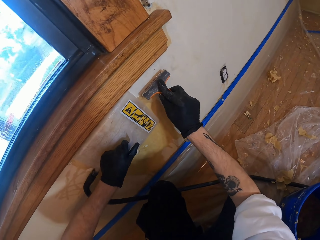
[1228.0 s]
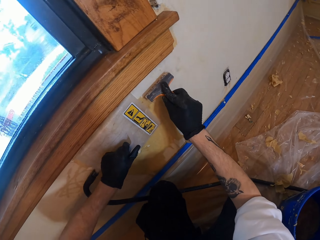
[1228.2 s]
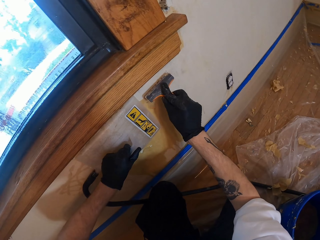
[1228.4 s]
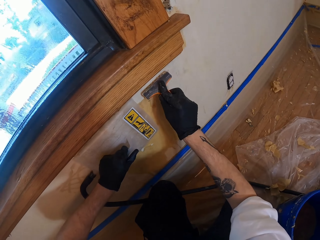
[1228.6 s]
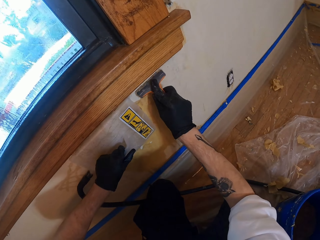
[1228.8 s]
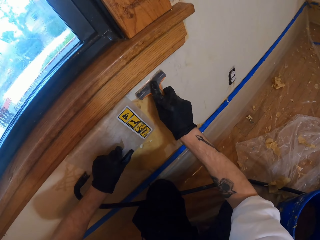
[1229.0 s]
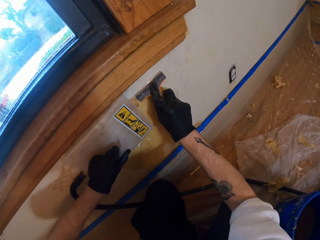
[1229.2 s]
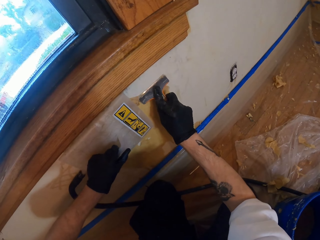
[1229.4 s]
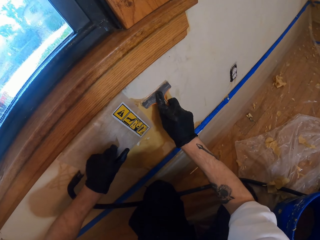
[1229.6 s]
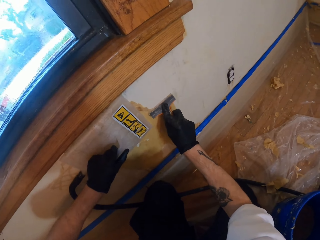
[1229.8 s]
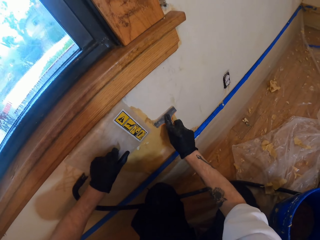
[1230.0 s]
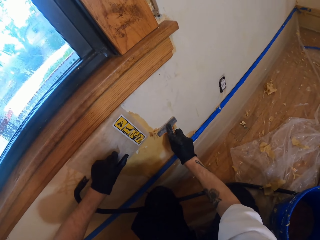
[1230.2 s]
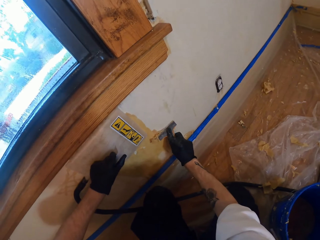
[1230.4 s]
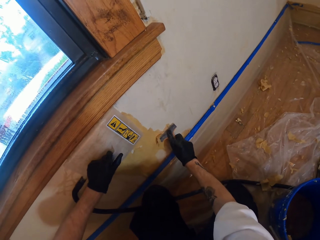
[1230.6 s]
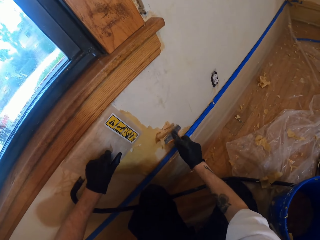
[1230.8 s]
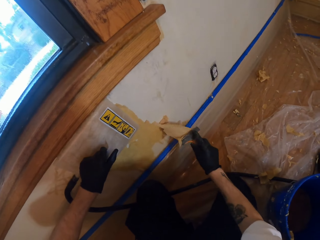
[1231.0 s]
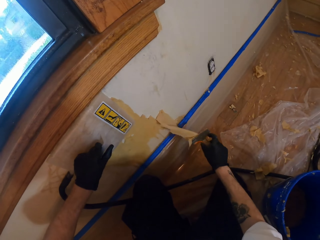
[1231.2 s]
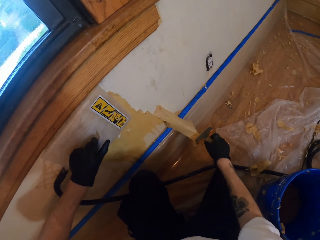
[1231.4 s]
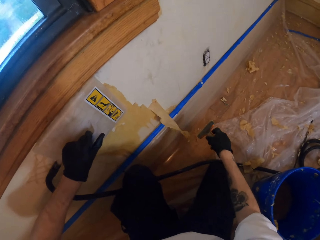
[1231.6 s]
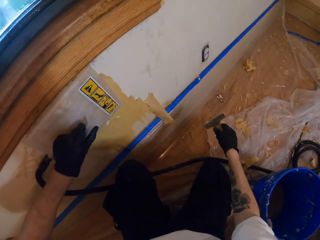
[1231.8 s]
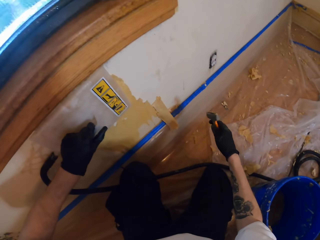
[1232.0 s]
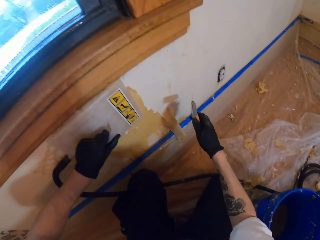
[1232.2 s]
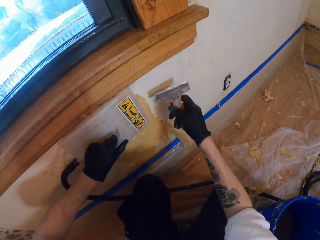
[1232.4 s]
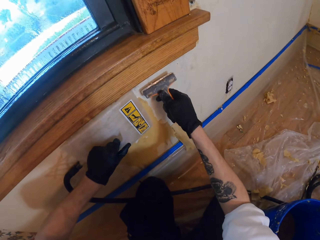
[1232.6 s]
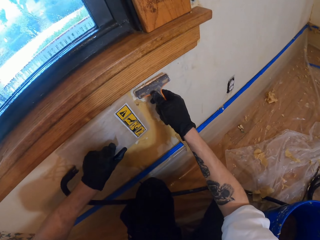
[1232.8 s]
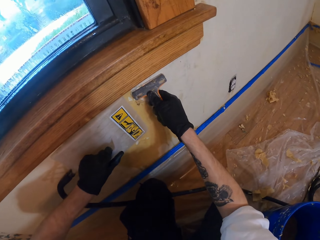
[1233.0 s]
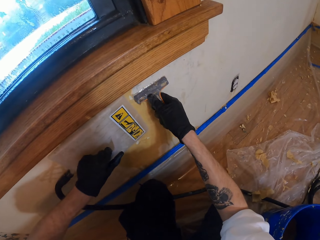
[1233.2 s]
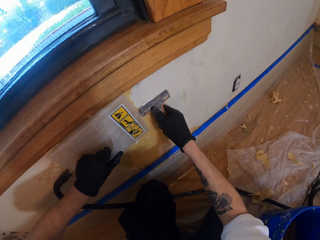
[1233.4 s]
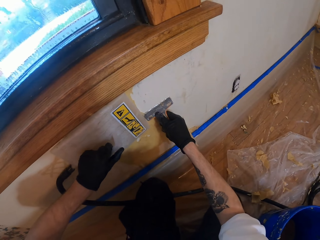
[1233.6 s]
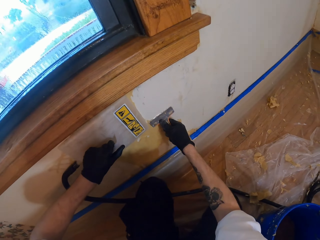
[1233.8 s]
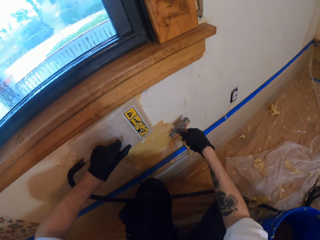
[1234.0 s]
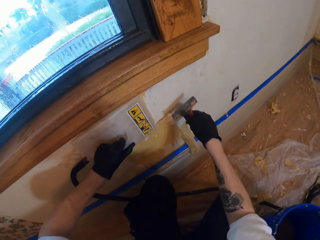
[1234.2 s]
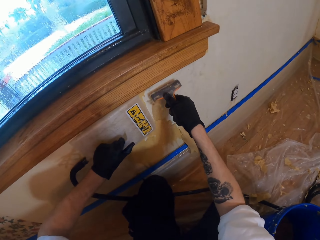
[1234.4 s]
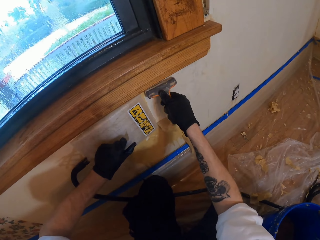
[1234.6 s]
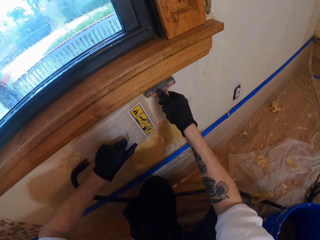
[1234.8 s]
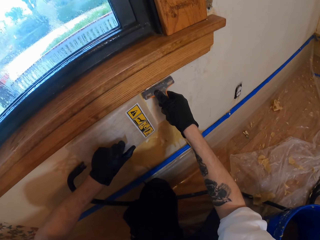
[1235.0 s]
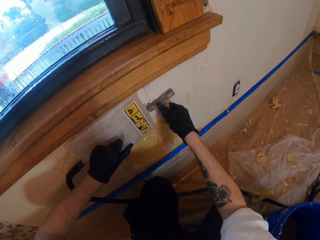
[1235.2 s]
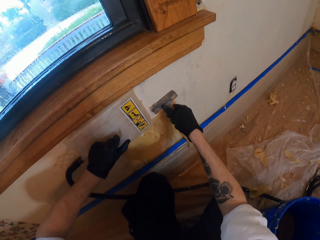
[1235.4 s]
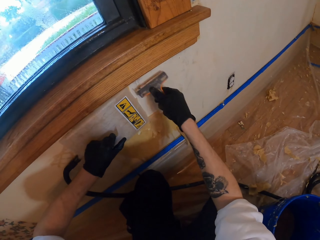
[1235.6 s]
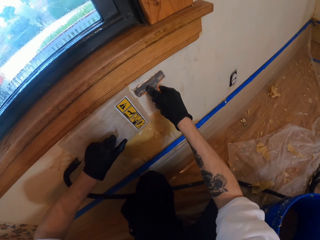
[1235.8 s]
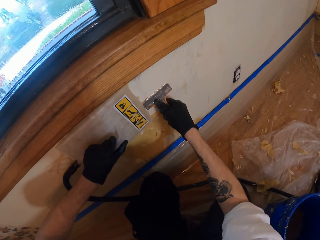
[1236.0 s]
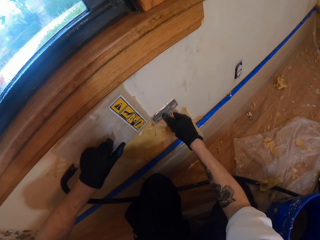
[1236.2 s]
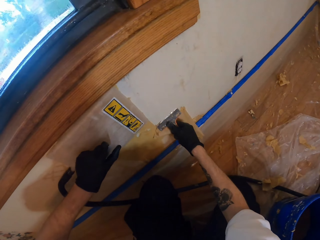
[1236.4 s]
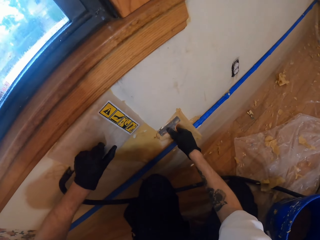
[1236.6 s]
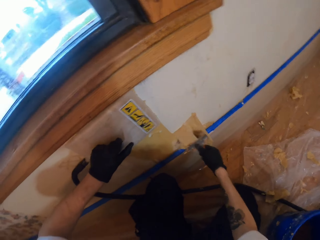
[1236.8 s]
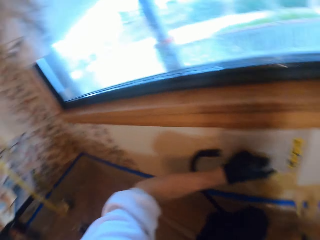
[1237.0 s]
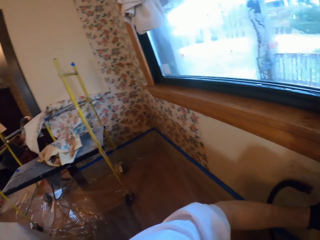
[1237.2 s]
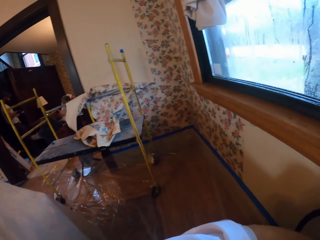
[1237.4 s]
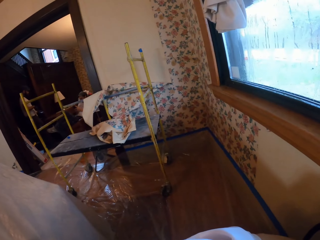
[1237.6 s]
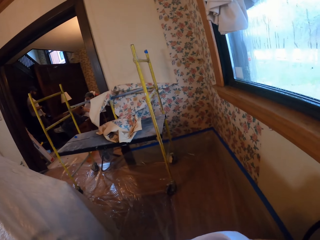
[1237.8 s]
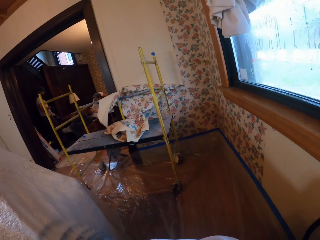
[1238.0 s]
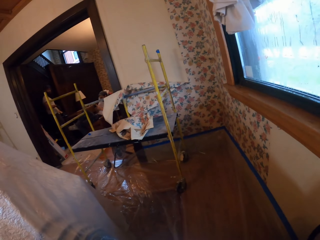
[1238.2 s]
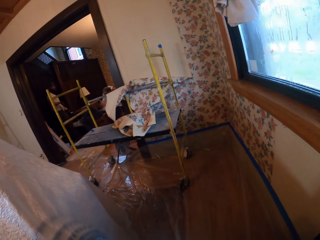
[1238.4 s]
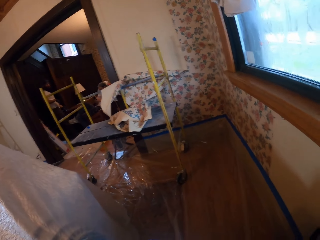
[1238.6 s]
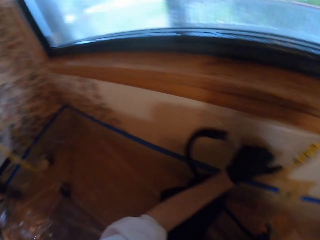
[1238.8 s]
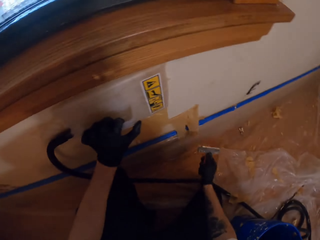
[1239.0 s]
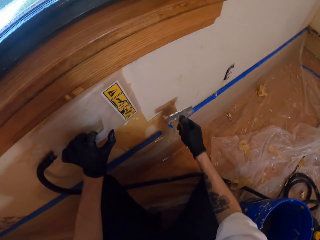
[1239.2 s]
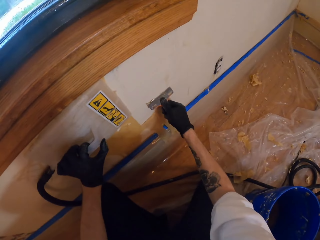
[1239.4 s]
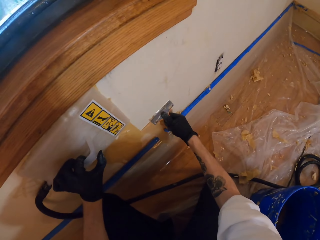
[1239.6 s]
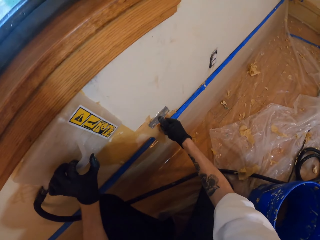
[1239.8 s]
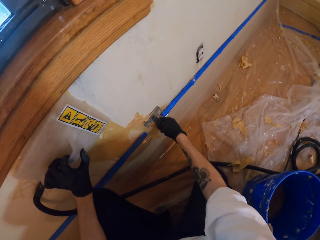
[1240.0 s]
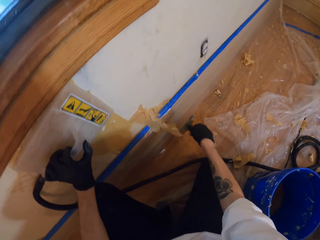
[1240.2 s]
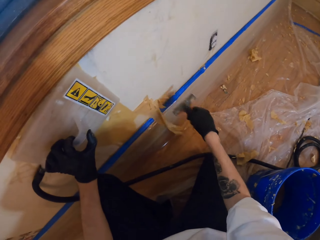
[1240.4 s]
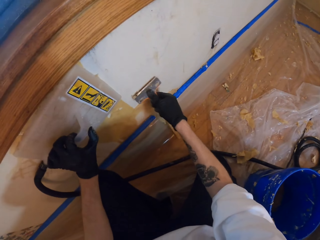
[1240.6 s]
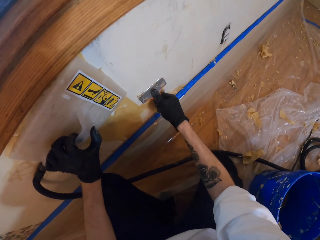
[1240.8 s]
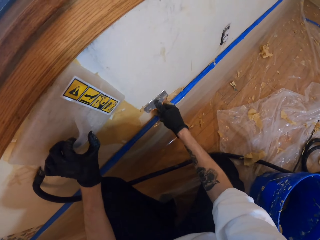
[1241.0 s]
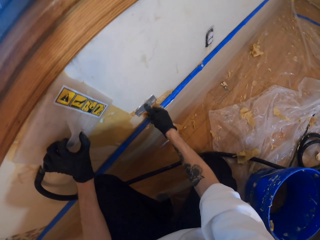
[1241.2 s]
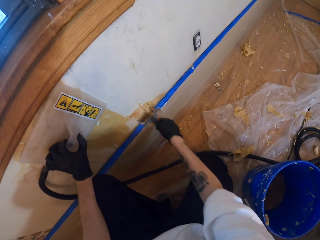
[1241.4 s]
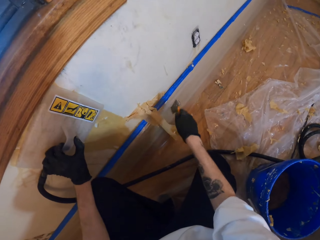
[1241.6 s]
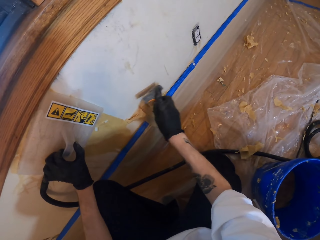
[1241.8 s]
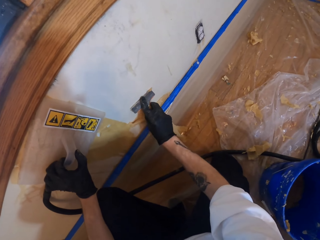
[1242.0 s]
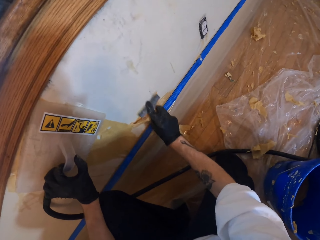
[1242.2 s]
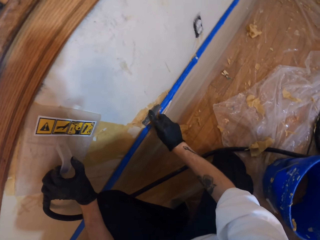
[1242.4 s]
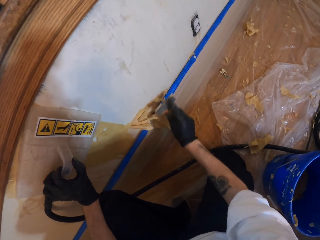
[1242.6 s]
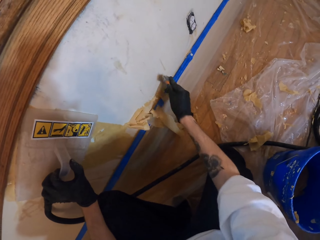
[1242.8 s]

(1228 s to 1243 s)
The camera wearer looks around the room. They clean the wall using the brush.

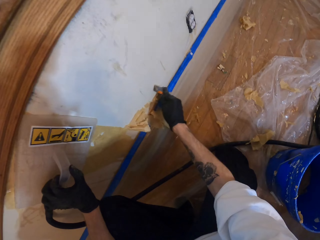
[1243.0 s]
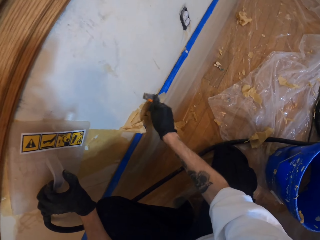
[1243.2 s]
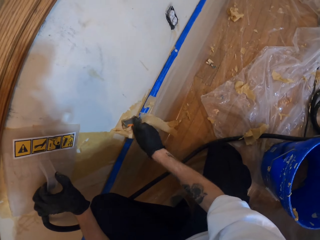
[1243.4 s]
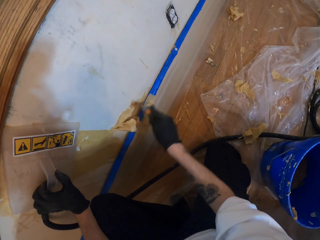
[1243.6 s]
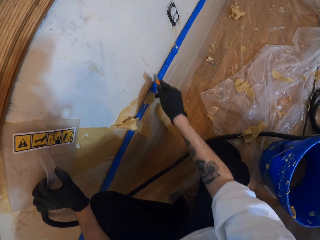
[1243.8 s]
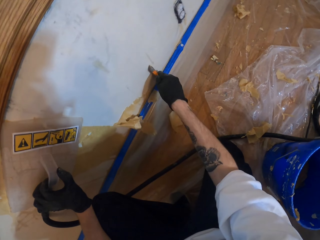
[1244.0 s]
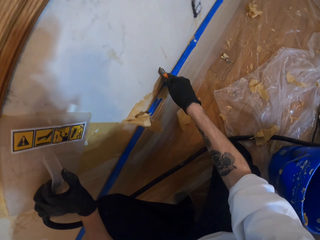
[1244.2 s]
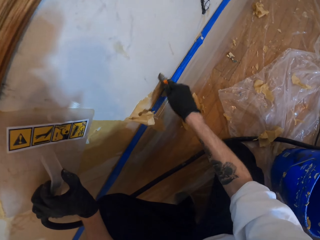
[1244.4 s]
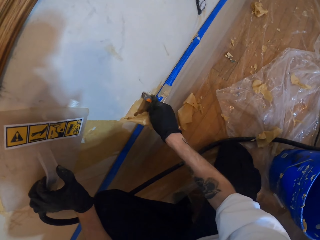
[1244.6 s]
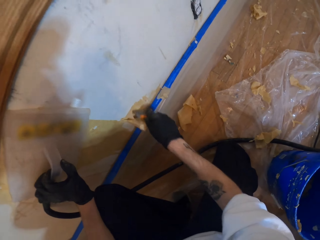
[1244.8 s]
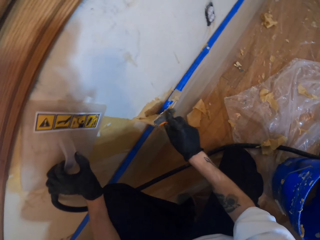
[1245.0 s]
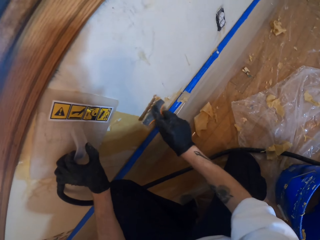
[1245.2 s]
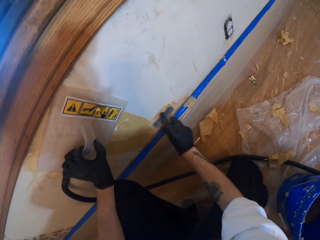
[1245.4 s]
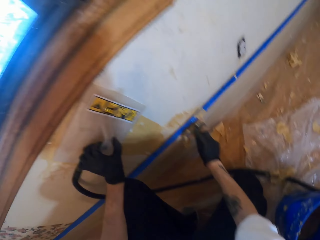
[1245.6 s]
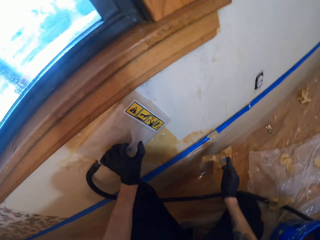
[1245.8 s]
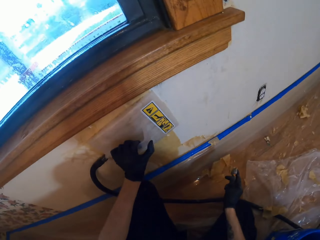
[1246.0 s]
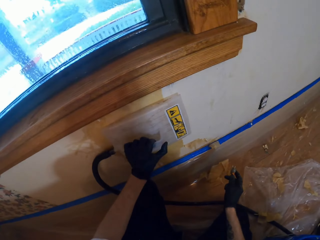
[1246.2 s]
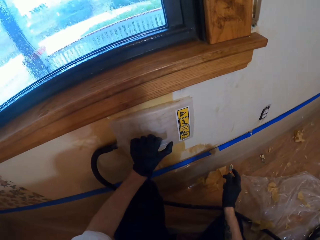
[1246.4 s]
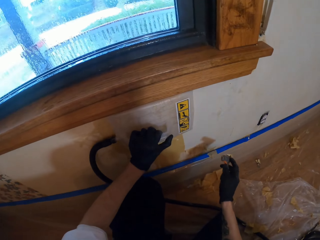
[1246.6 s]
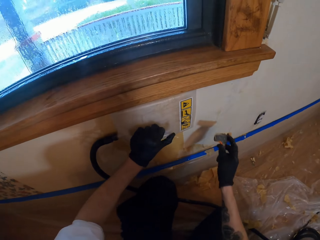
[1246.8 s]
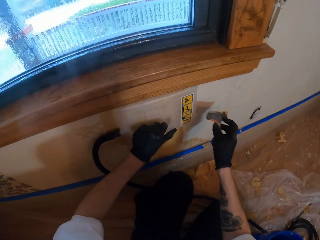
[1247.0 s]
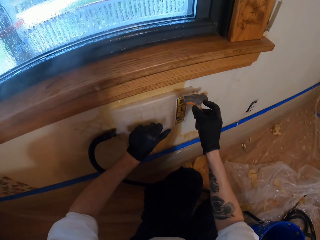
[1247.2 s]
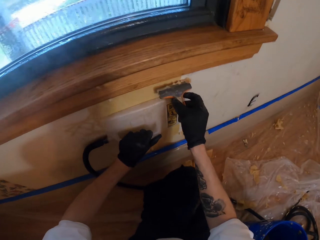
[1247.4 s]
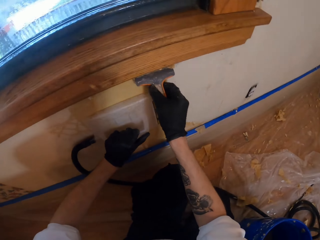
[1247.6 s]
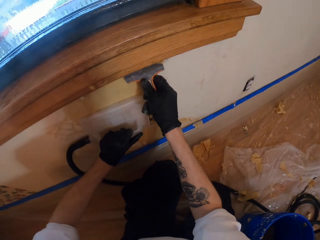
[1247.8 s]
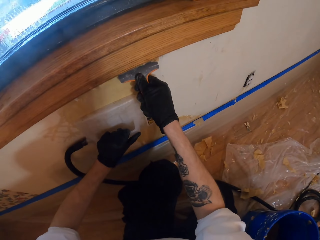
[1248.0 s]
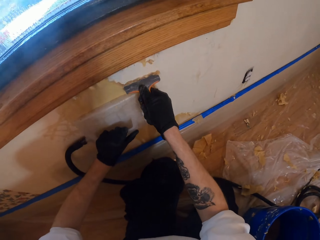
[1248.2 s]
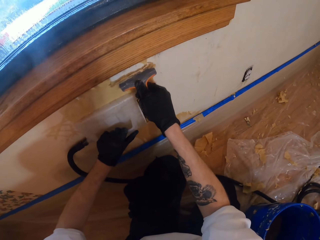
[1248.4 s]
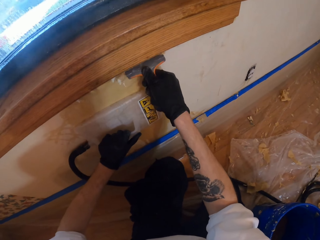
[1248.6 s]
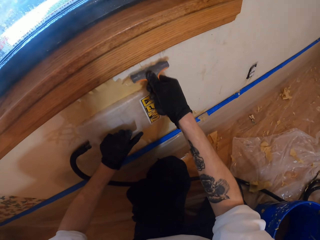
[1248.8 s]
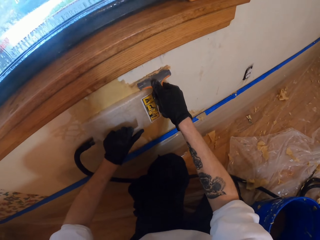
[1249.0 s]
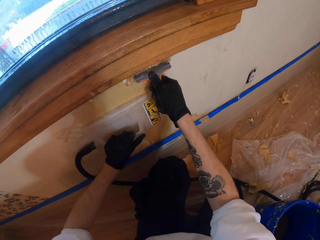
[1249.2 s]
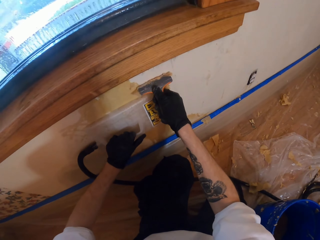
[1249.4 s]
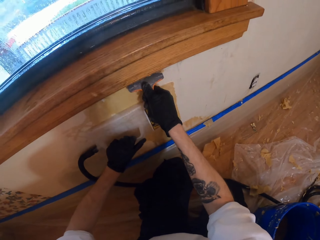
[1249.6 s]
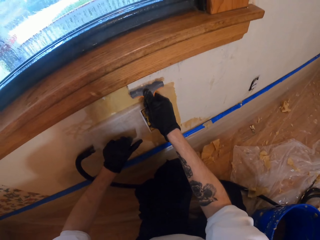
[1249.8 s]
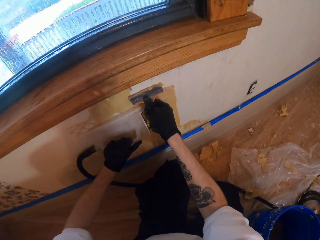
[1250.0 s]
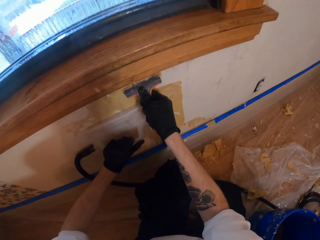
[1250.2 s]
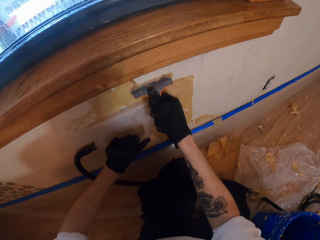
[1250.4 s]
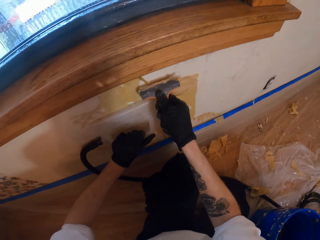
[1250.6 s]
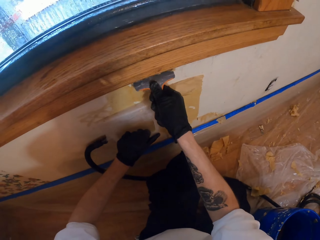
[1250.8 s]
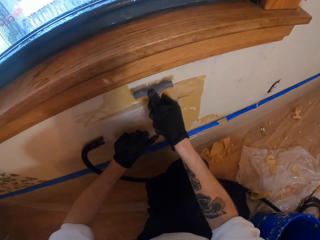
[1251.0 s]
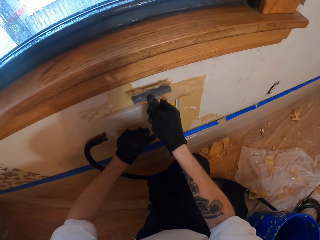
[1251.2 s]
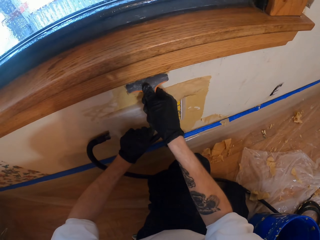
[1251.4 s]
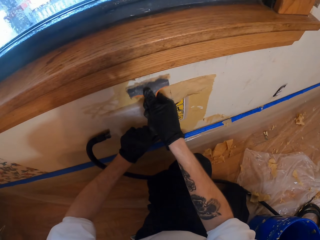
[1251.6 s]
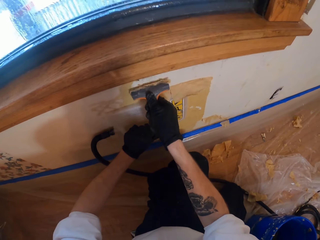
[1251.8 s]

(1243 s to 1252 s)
The camera wearer removes the dirt from the wall using the brush.
